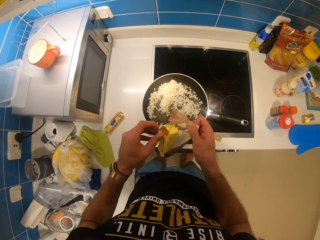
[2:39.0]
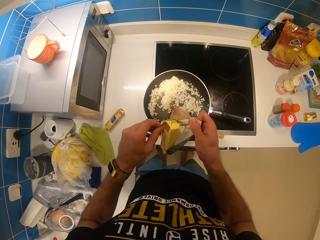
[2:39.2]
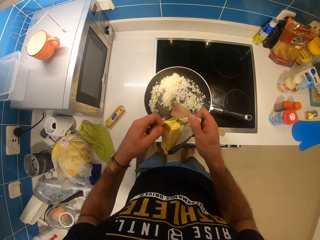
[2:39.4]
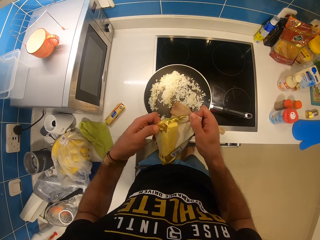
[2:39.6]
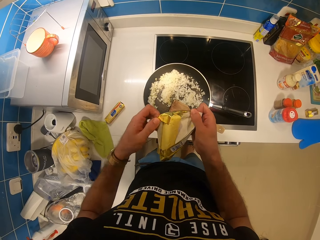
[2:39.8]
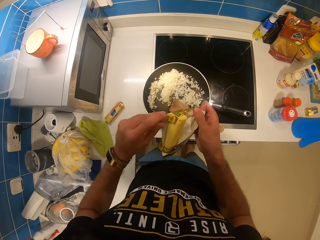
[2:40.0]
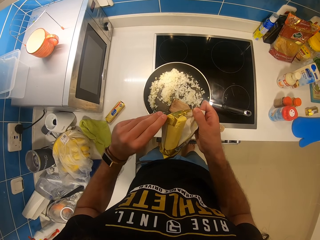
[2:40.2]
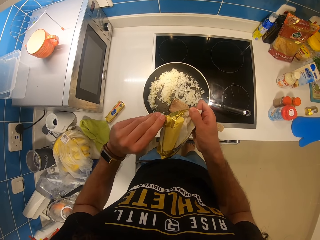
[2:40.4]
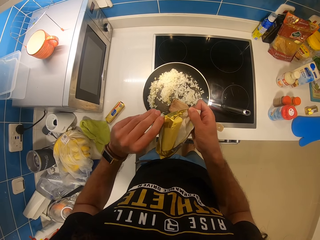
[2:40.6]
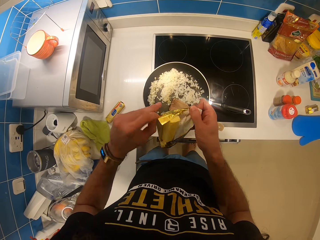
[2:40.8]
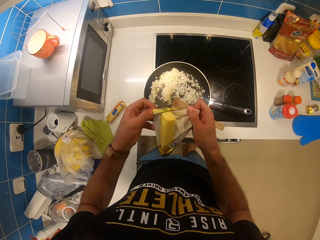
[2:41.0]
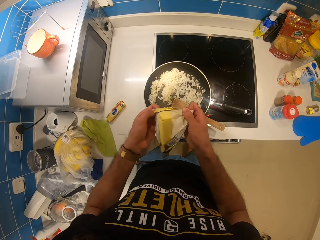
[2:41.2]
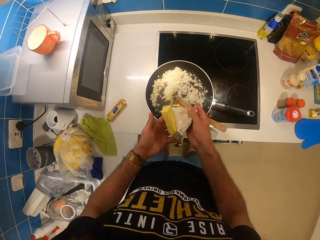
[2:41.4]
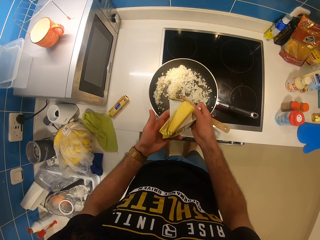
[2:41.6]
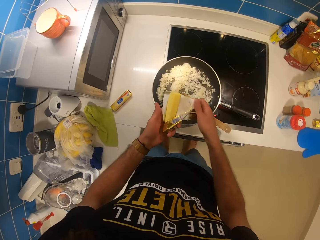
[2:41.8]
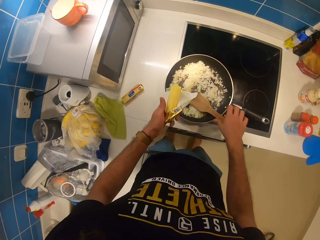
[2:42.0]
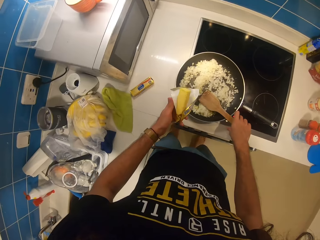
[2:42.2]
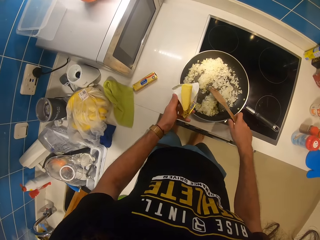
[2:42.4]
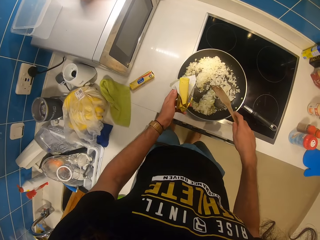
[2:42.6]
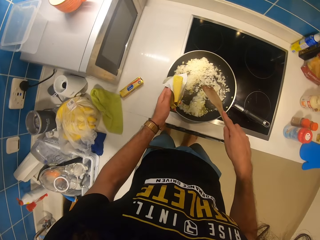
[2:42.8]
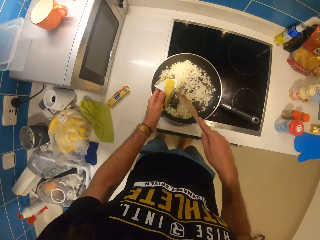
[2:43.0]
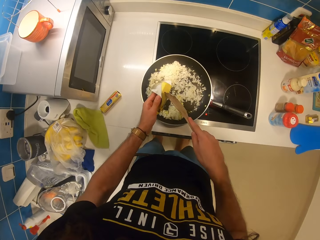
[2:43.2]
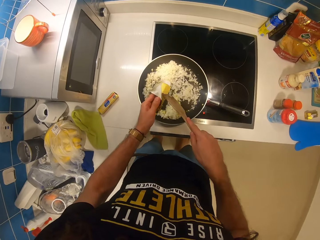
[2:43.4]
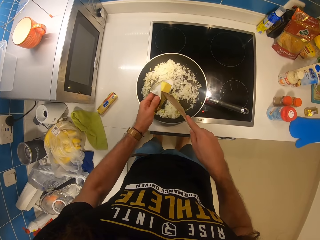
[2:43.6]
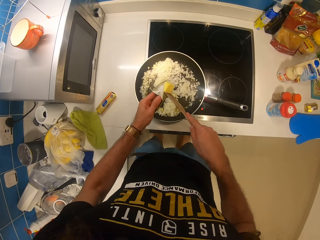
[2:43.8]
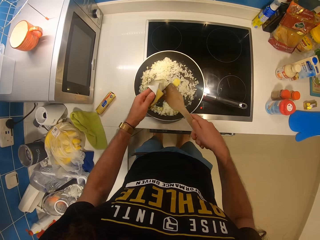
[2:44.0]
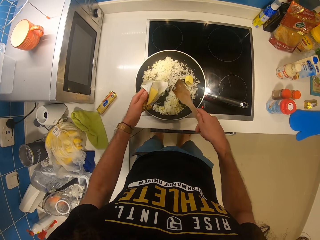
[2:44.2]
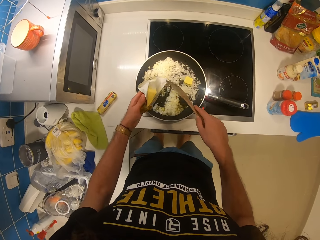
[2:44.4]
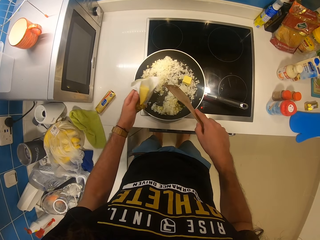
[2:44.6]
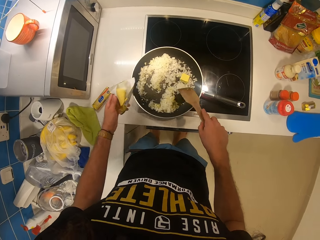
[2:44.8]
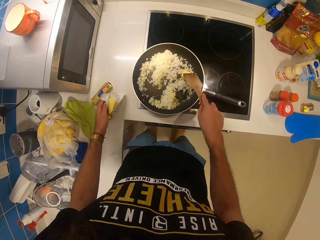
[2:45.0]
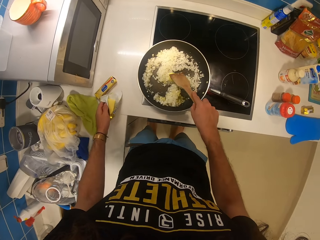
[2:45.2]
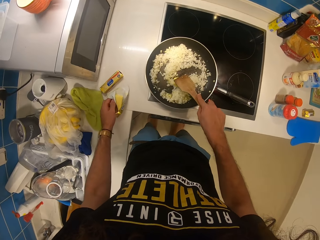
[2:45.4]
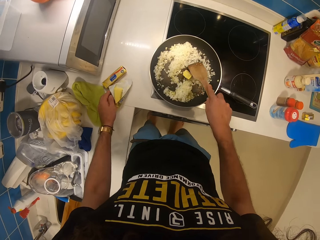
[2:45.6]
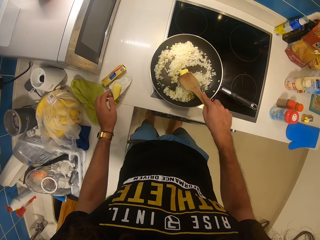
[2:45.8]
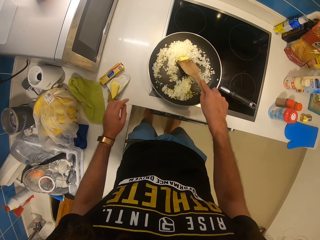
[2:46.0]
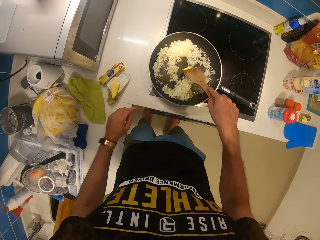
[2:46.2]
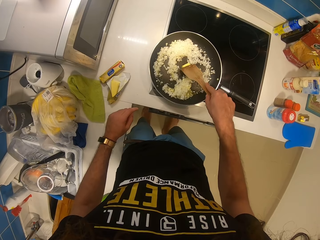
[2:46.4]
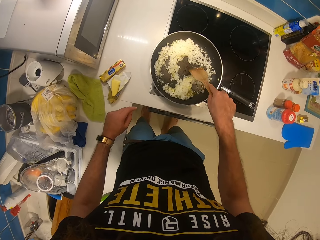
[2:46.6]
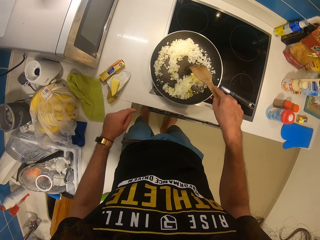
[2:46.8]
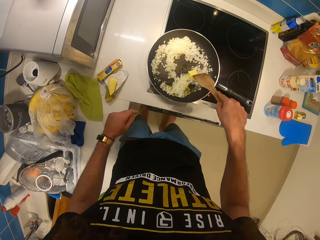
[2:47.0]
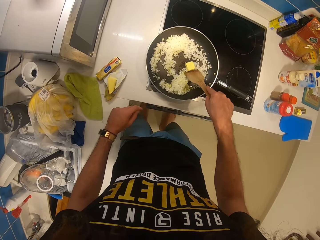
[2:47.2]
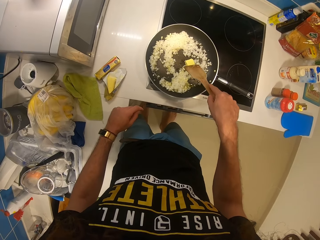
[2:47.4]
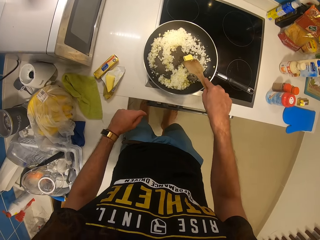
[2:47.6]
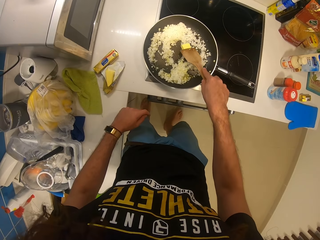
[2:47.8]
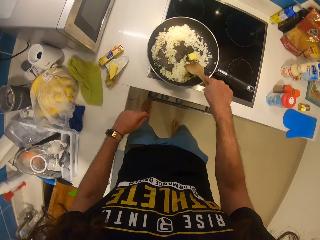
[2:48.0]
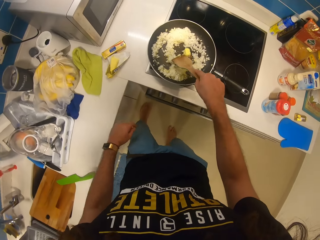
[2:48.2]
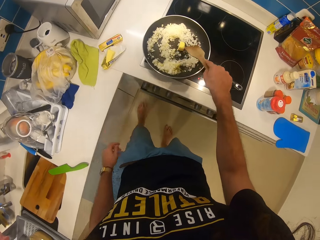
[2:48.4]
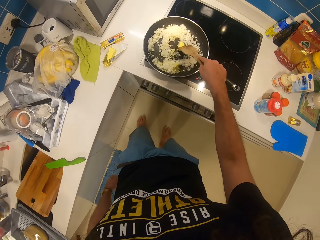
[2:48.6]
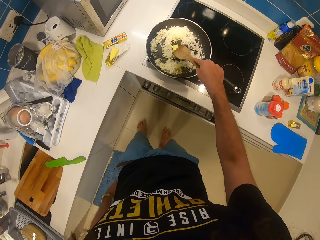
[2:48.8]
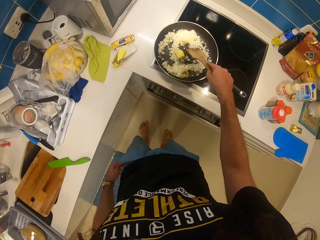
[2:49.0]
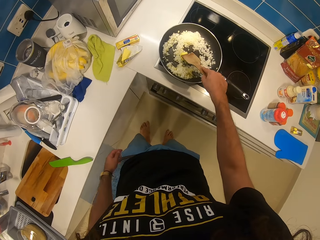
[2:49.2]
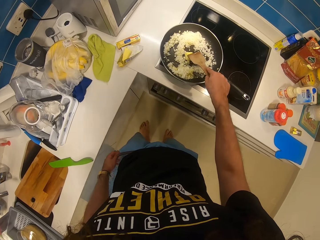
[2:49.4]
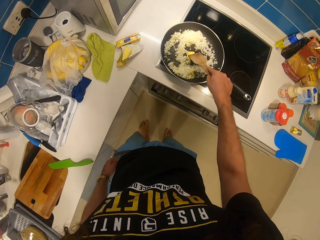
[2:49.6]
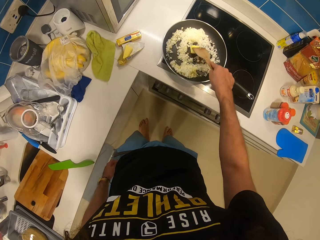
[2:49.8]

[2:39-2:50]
The camera wearer opens something with both hands. He picks up the spatula or cooking stick from the frying pan with his right hand. He holds the cooking stick. He cuts a part of the bar of butter with the spatula. He removes margarine from the bucket. He drops the part of the bar of butter in the frying pan. He stir fries the onion in the frying pan with the cooking stick. He drops the bar of butter on the counter.

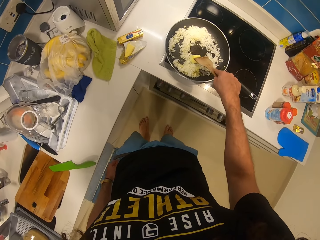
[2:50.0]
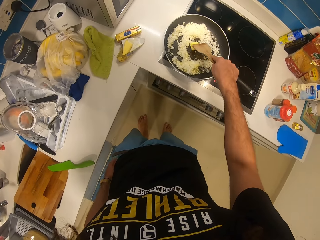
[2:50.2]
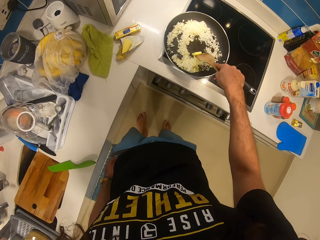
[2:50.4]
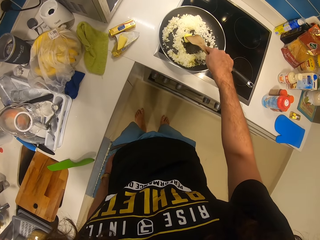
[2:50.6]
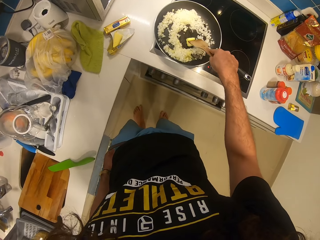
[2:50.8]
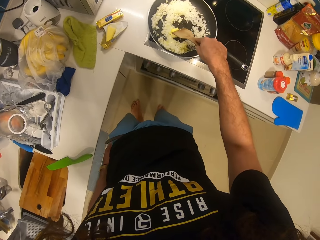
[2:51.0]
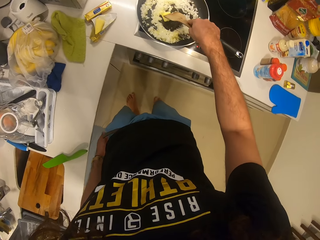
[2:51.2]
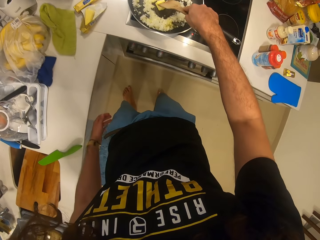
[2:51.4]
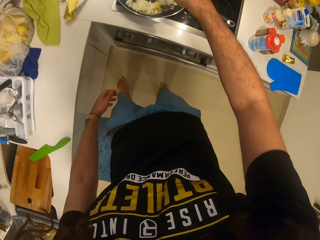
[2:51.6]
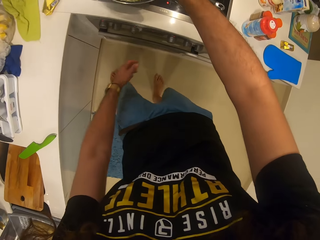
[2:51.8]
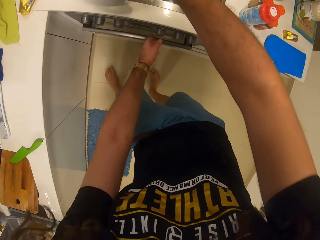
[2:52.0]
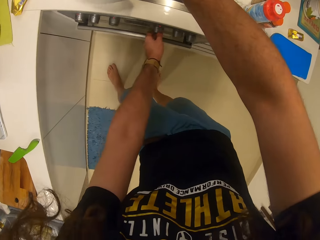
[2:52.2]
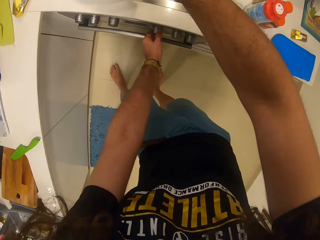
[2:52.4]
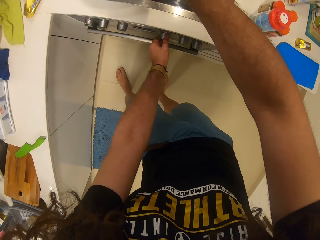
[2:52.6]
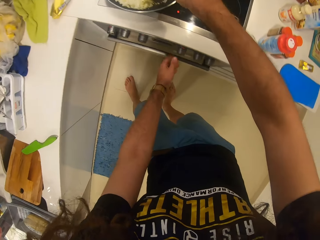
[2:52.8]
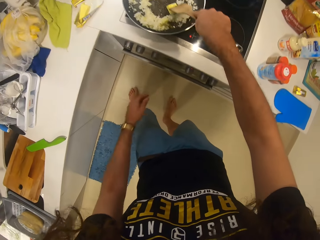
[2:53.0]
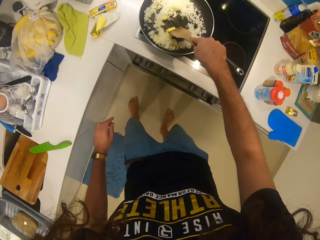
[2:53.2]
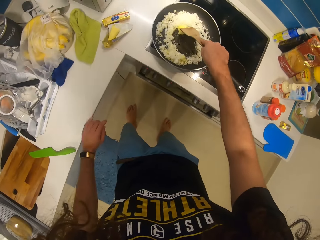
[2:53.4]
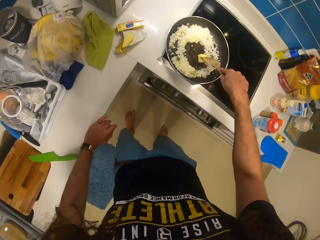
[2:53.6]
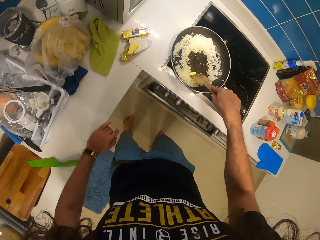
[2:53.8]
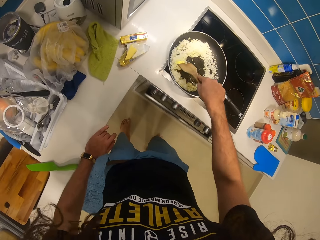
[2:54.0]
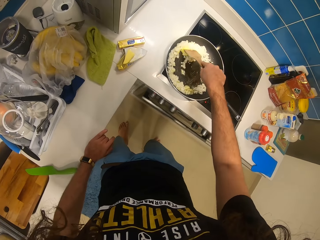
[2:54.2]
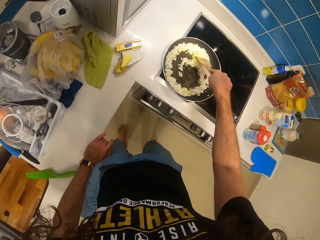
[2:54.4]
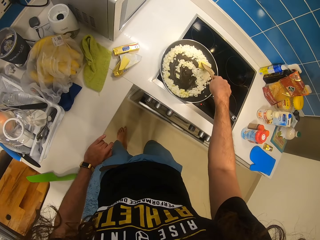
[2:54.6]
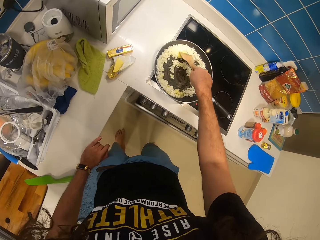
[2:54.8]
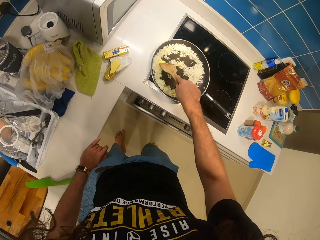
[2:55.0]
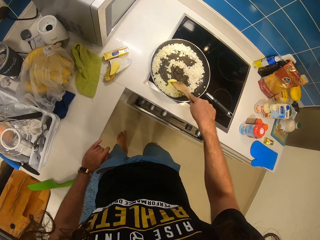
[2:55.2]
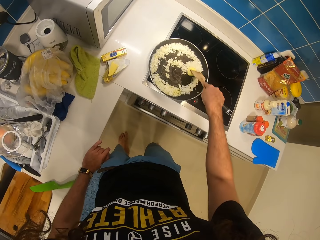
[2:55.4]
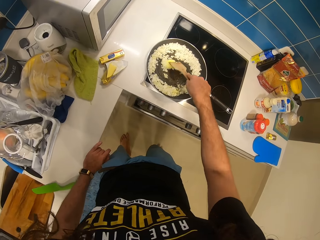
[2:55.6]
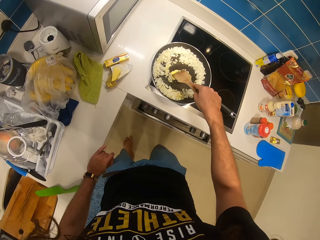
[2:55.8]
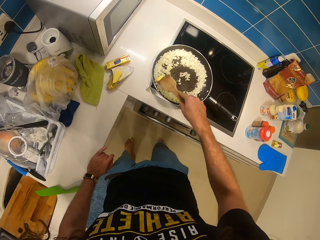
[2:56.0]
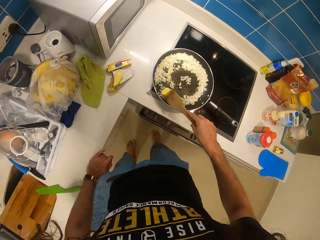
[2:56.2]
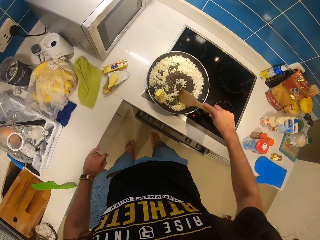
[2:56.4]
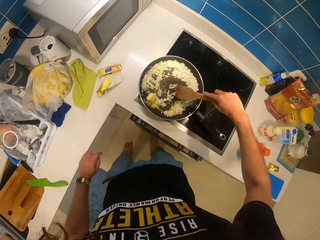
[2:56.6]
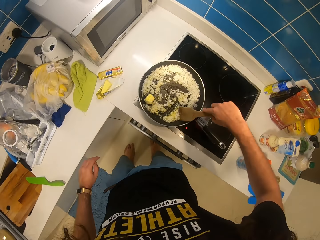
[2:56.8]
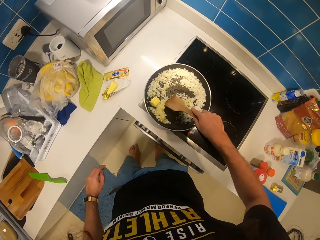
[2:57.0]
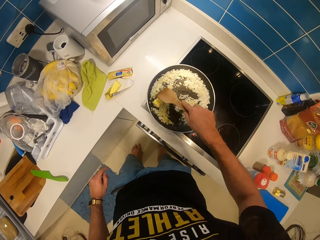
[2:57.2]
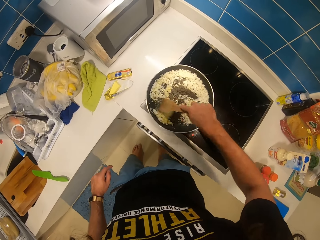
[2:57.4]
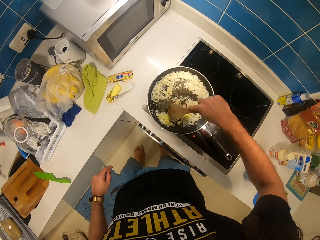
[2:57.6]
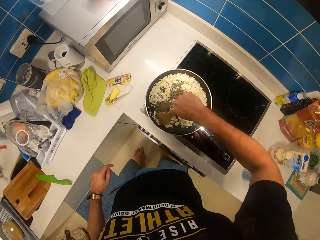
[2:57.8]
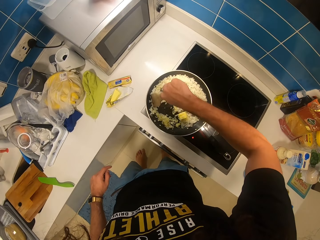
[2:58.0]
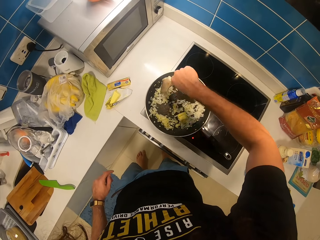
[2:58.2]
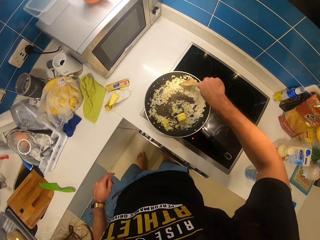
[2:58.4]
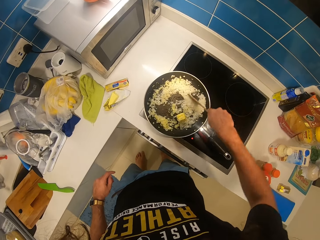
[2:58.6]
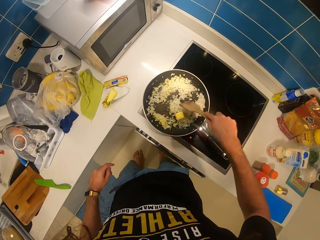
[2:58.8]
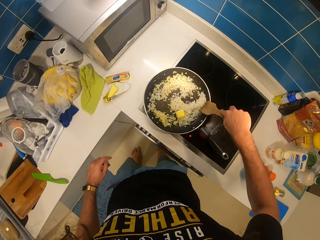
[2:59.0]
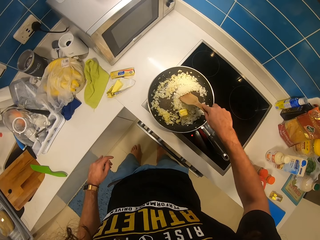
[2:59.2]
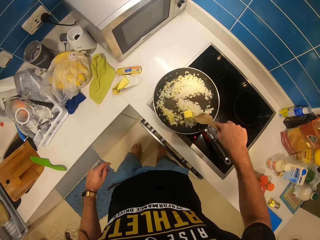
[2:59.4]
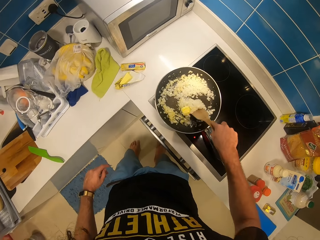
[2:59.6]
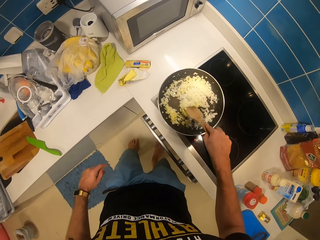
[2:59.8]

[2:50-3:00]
The camera wearer raises a hand towards the stove. He operates the burner with his left hand. He withdraws the hand from the stove.
